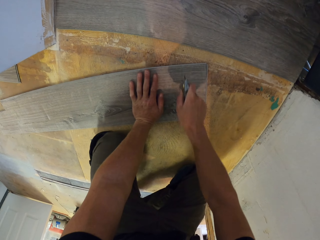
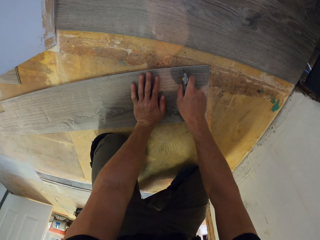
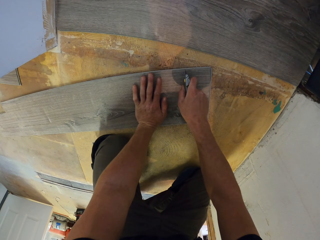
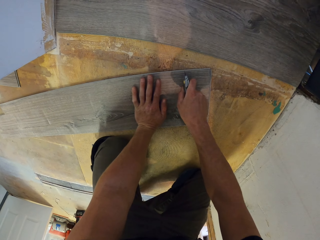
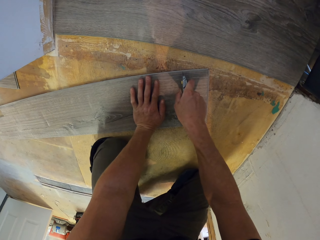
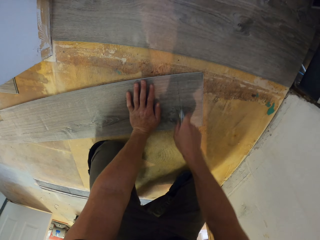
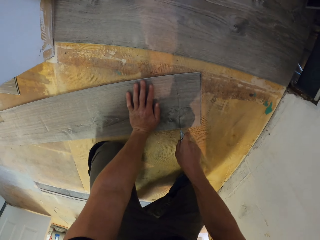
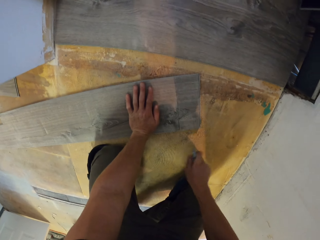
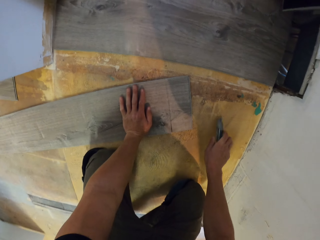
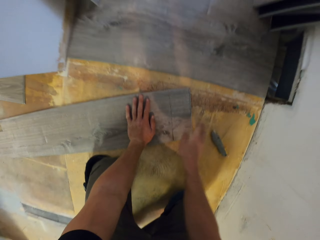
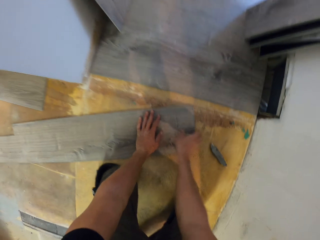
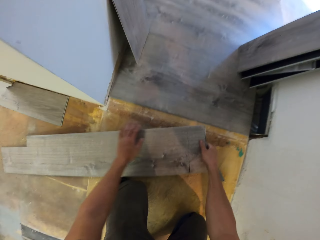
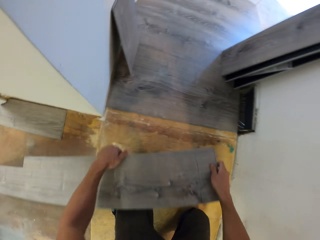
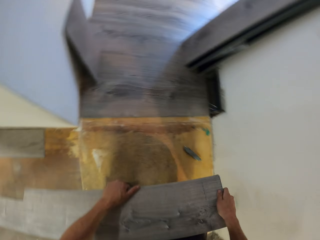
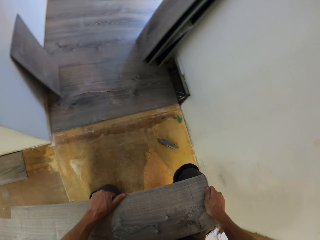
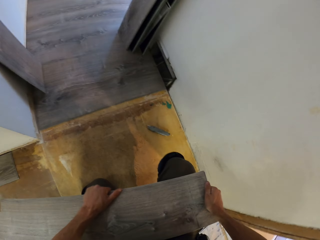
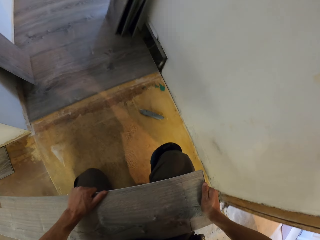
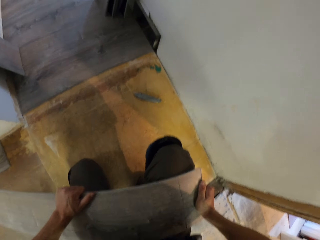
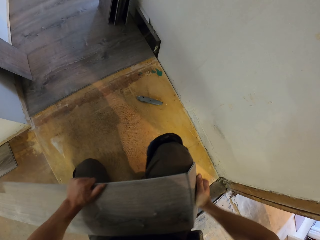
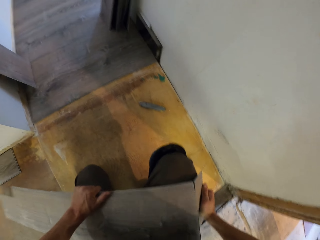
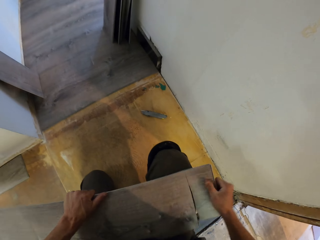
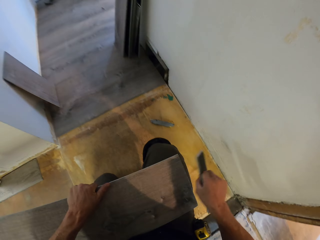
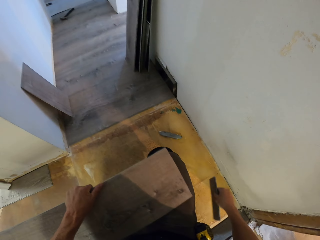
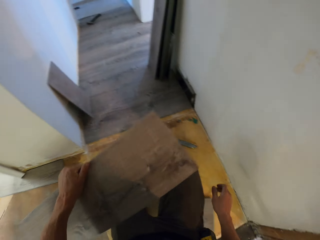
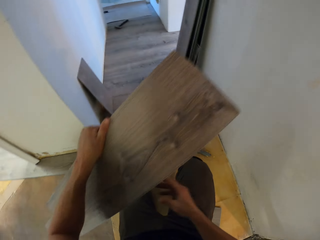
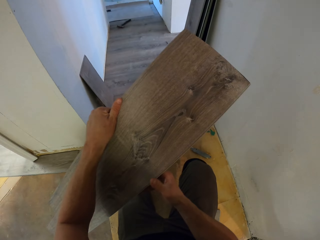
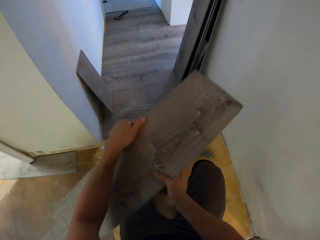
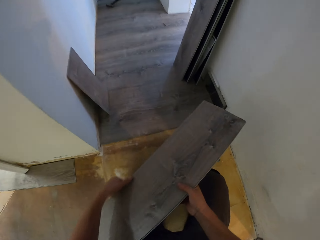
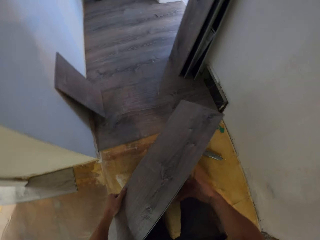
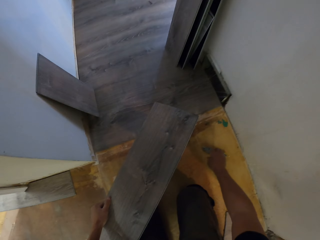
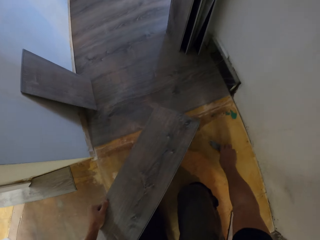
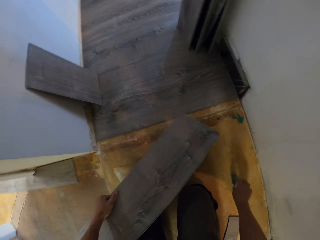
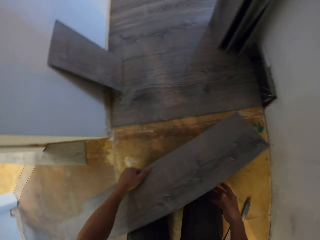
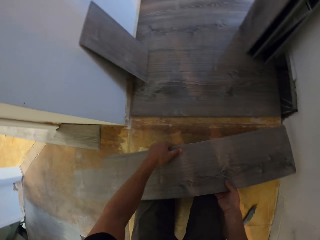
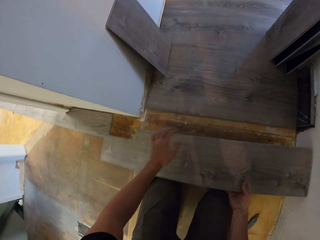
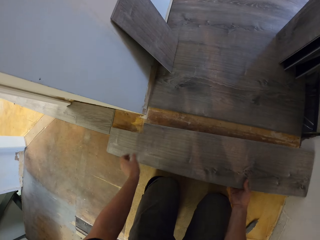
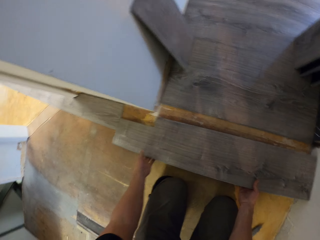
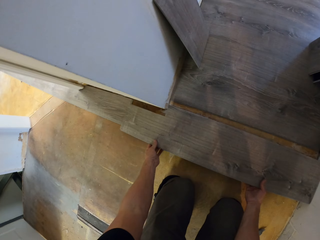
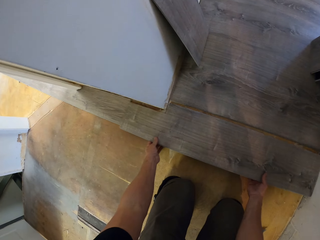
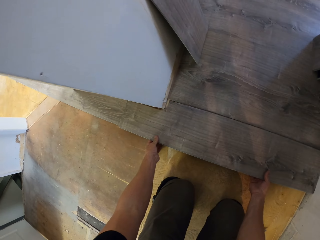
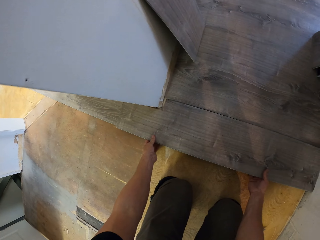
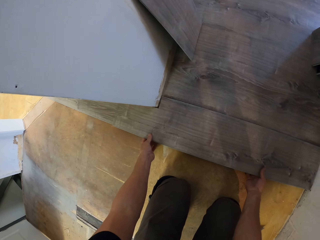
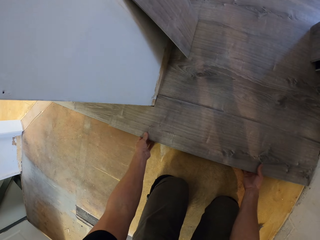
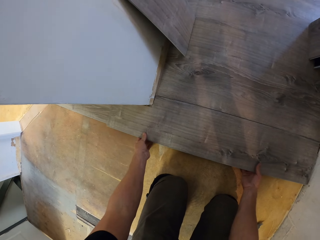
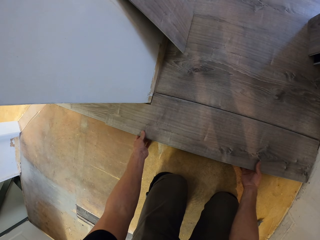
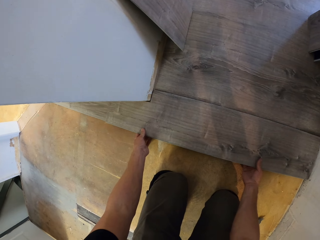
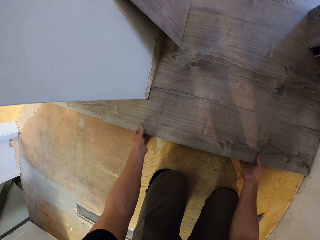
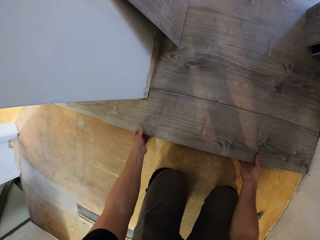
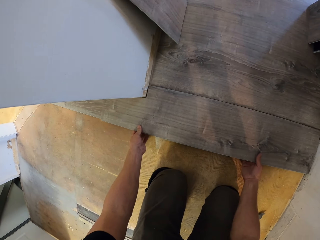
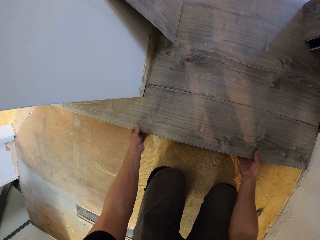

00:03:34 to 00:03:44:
The camera wearer drops the tile cutter on the floor. They pick up the tile with both hands. They break the tile with the right hand using the knee. They drop the tile on the floor. They hold the tile with the right hand. They pick up the tile cutter with the right hand. They drop the tile cutter on the floor. They hold the tile with the right hand. They fit the tile on the floor.

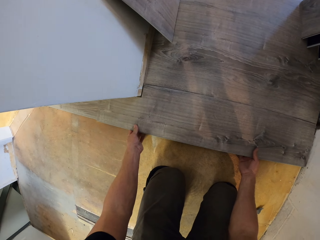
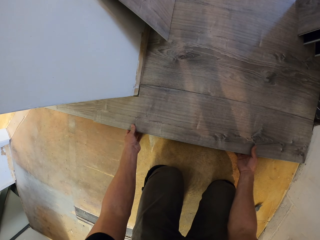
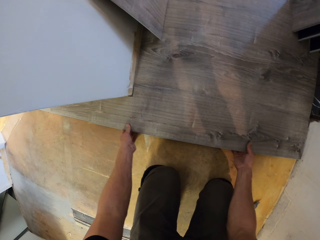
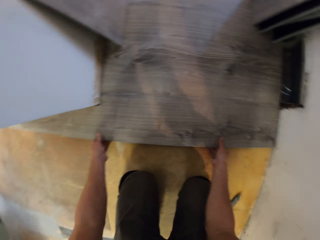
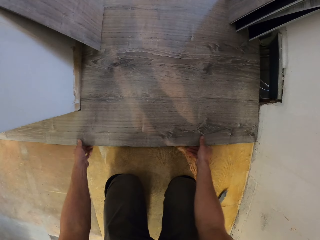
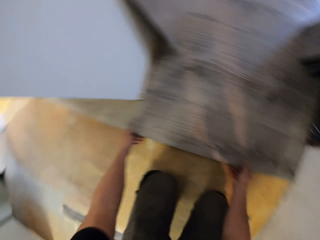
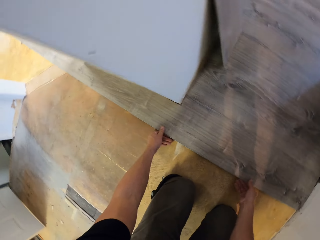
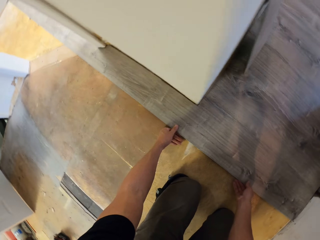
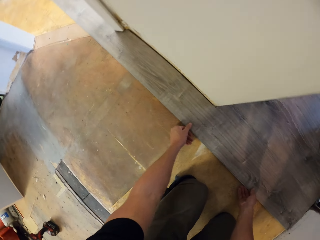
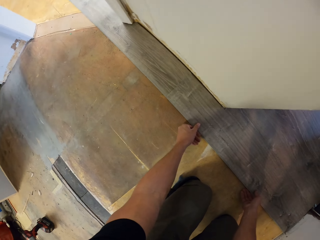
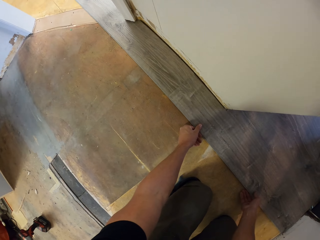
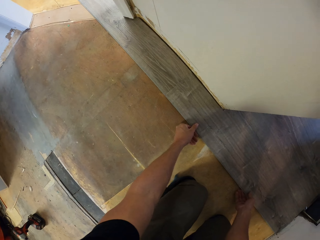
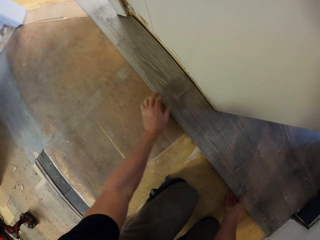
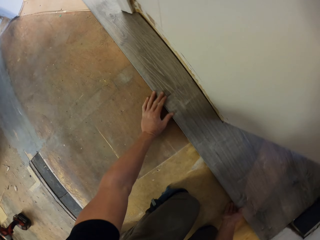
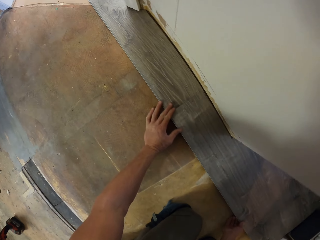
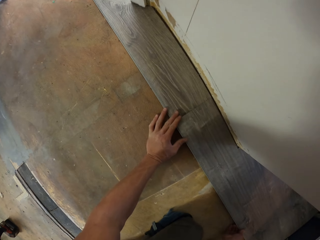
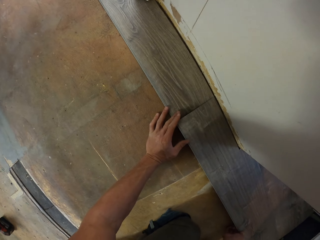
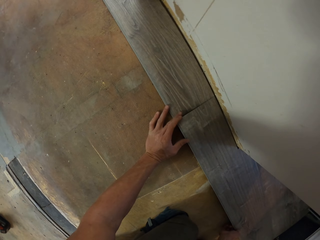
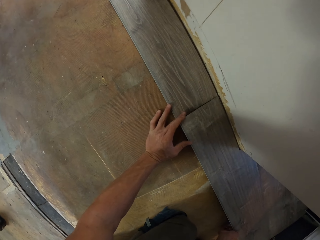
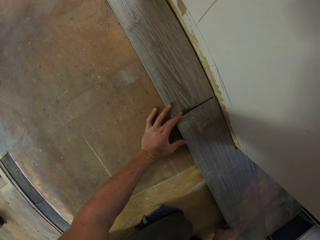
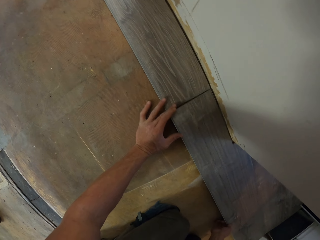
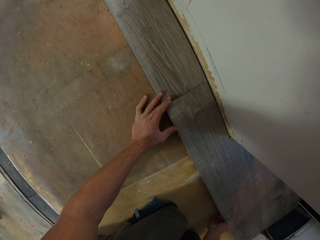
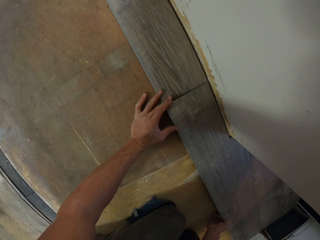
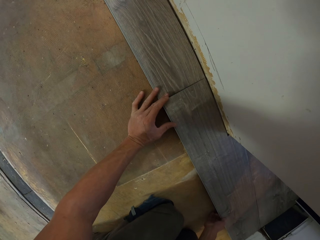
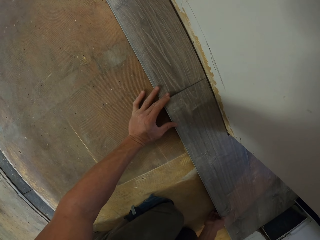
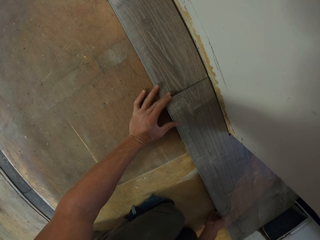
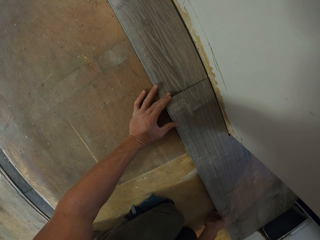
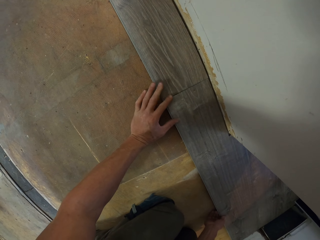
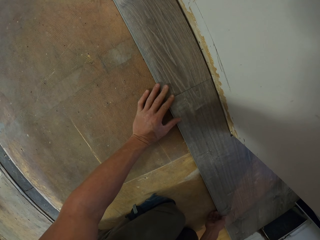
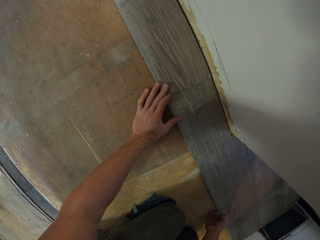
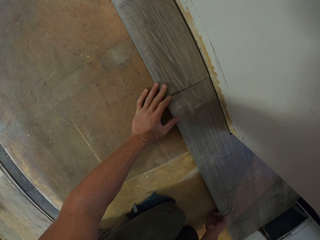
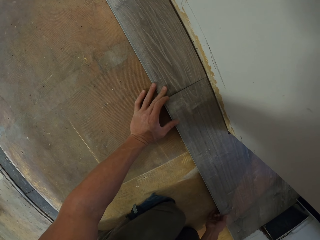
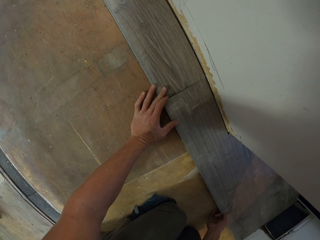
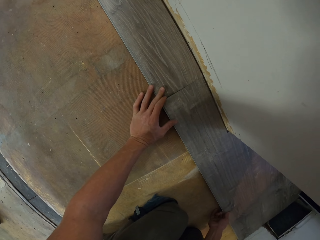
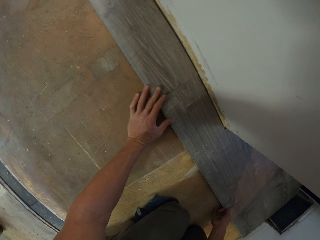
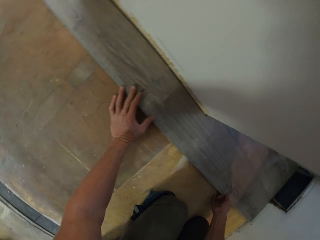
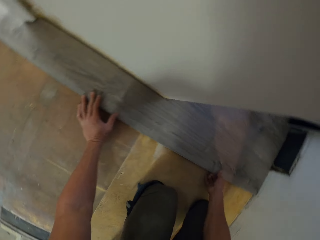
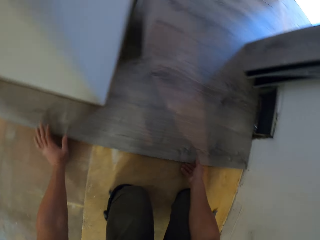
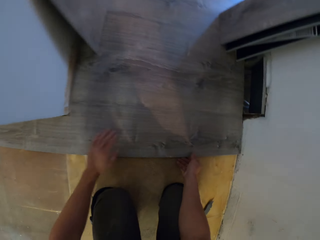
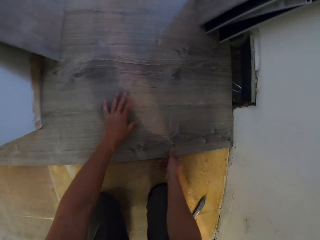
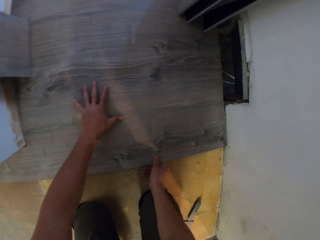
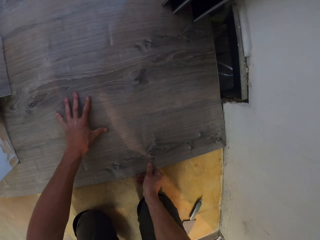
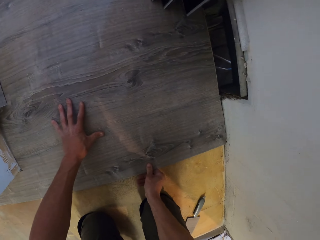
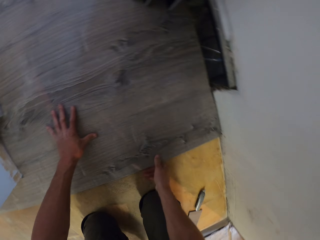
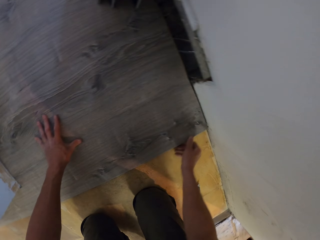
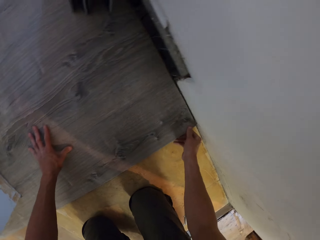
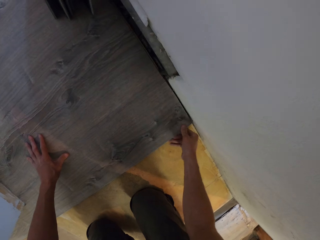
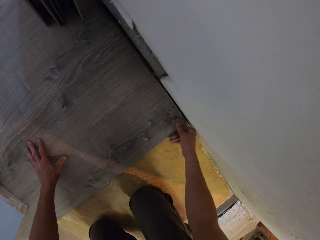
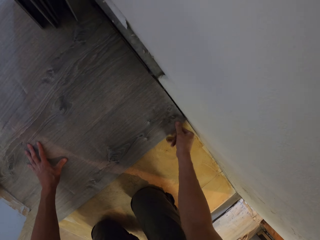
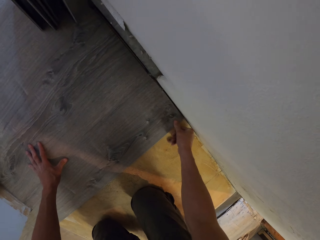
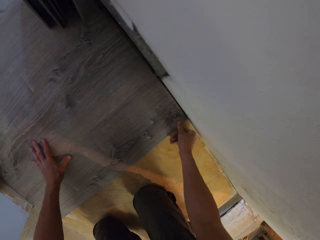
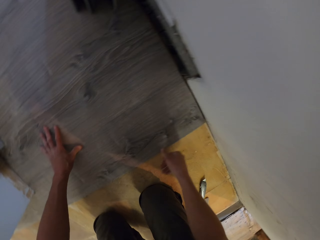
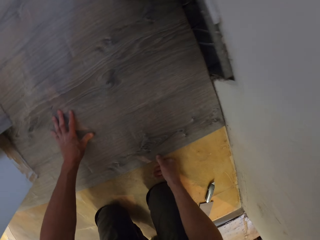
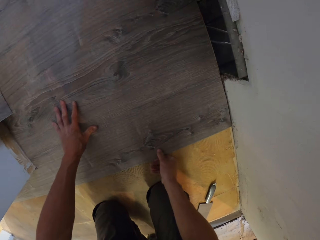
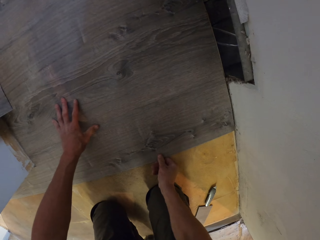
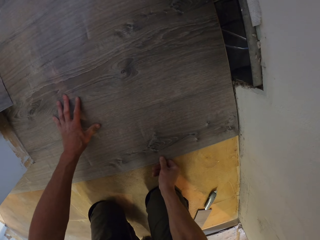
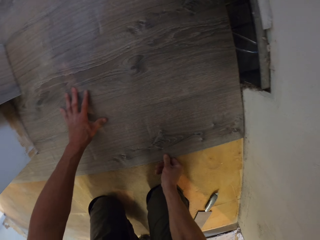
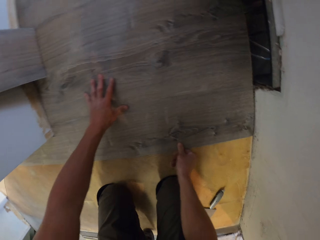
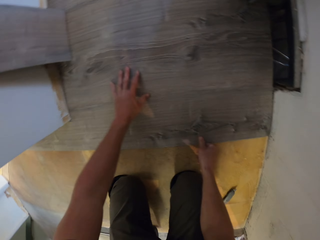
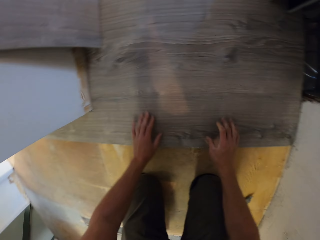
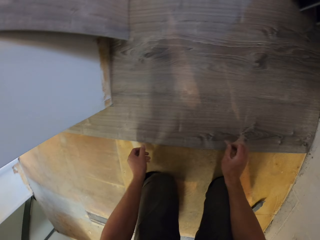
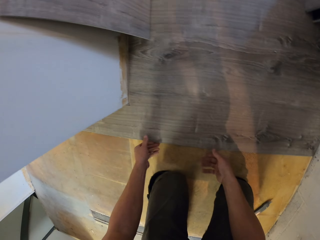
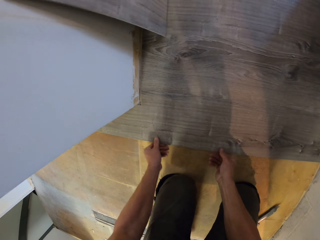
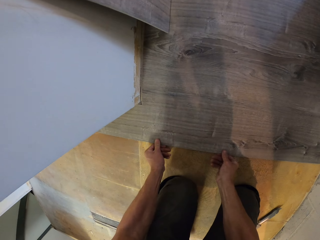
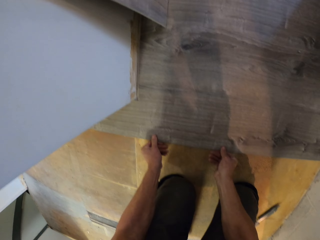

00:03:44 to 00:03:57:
The camera wearer installs the wood tile. They stare at the tile. They fit the tile on the floor. They lean the left hand on the tile. They fit the tile on the floor.
